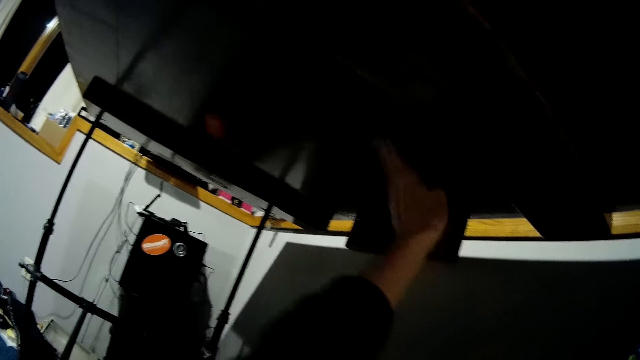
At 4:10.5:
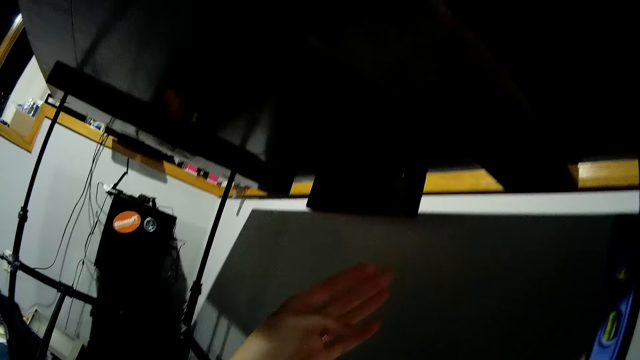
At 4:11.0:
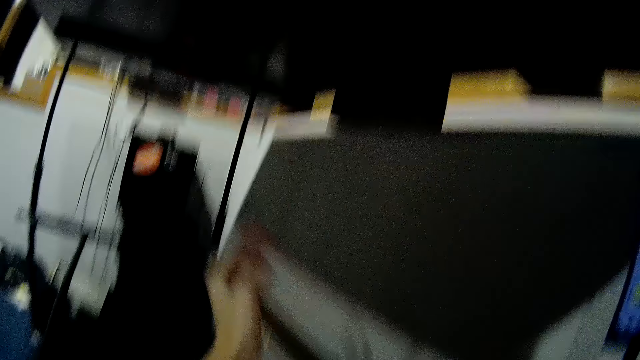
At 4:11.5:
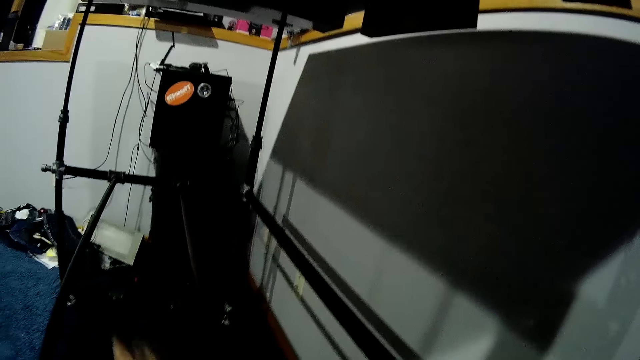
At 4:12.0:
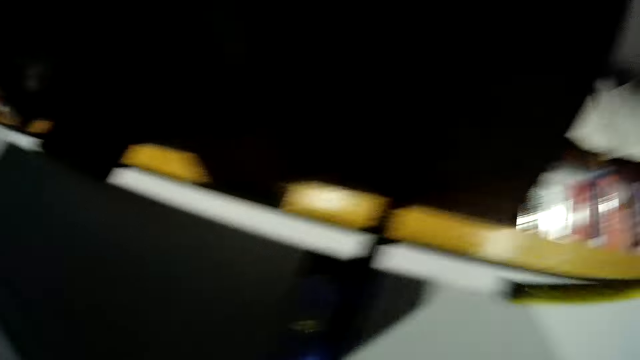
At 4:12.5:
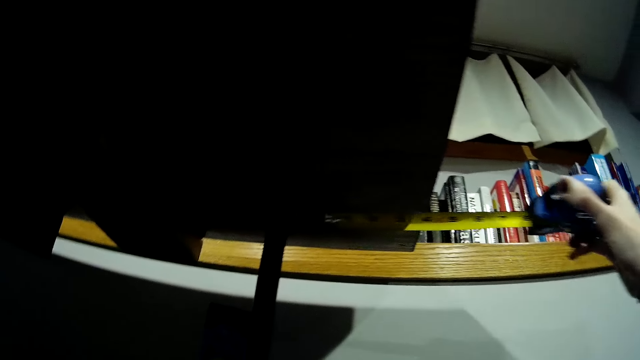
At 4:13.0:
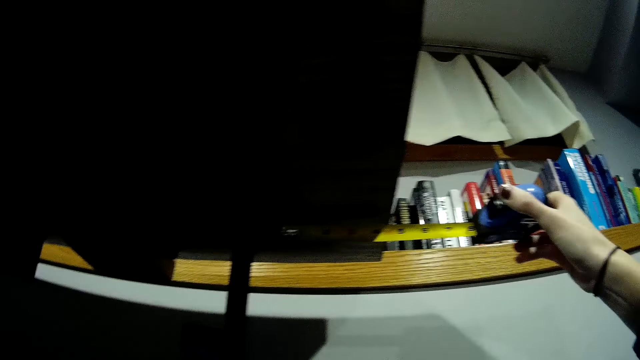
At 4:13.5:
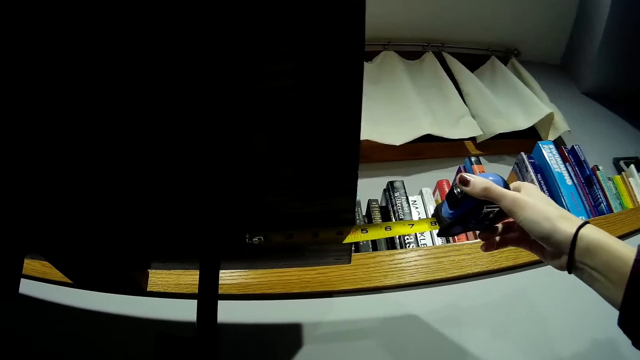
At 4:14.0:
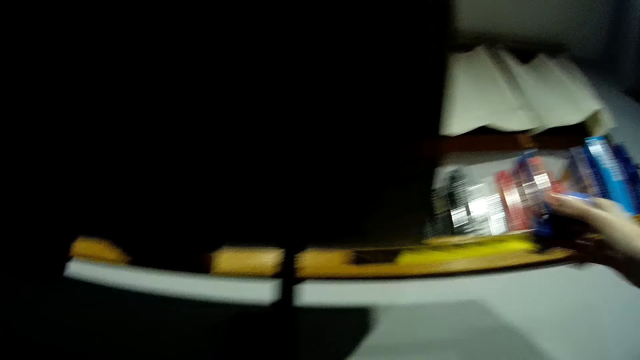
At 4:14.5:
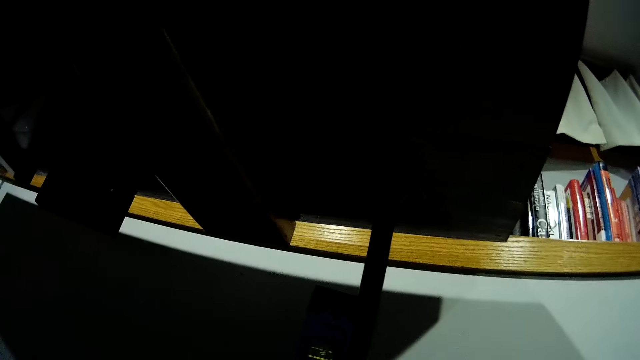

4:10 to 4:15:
The camera wearer removes her left hand from the table. She measures the table with the tape measure. She removes the tape measure from the table.

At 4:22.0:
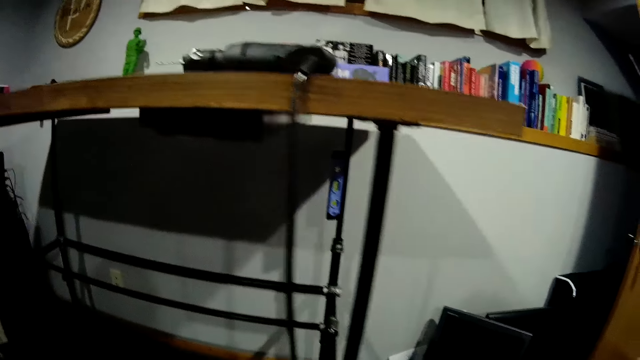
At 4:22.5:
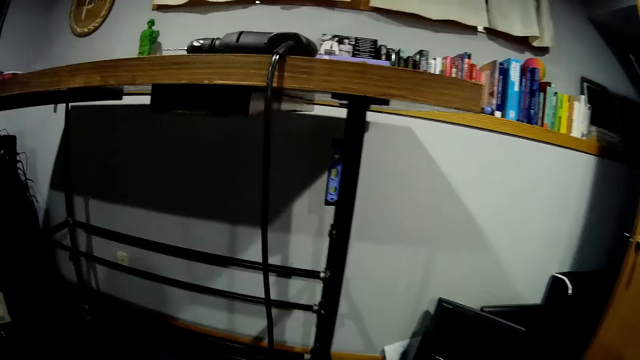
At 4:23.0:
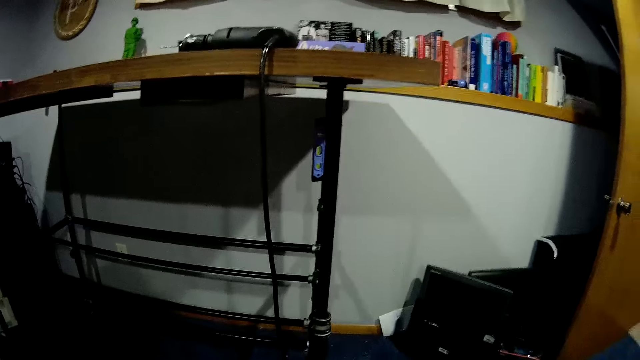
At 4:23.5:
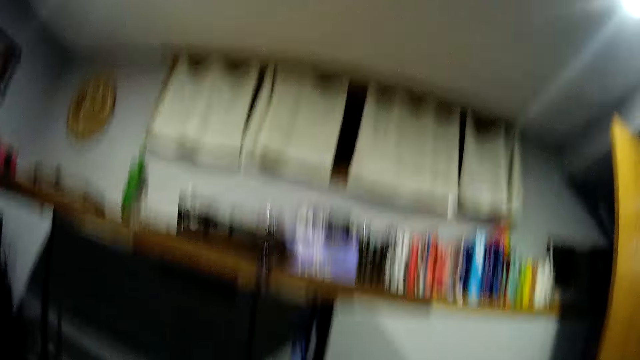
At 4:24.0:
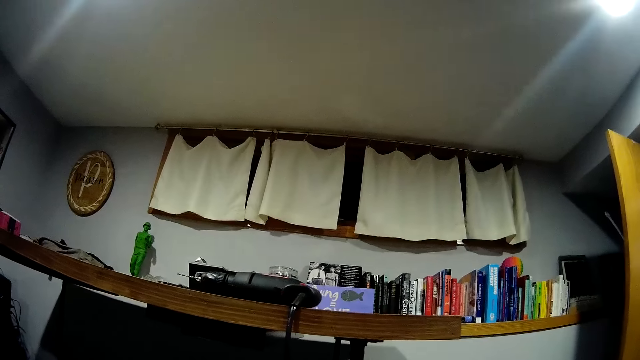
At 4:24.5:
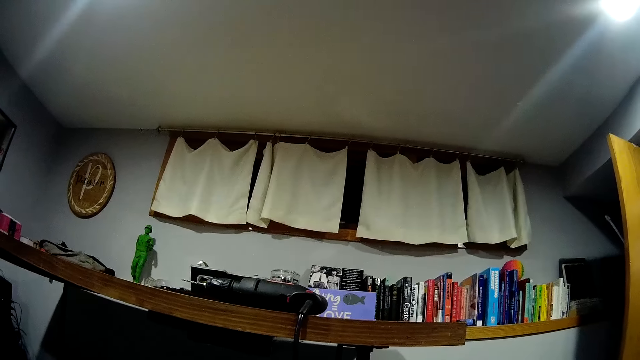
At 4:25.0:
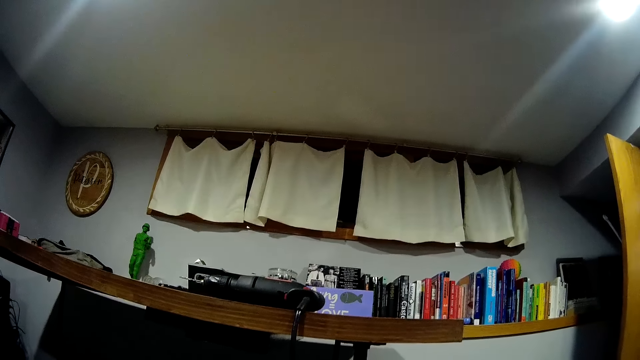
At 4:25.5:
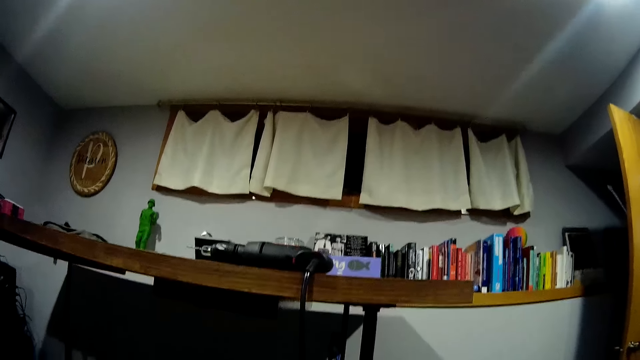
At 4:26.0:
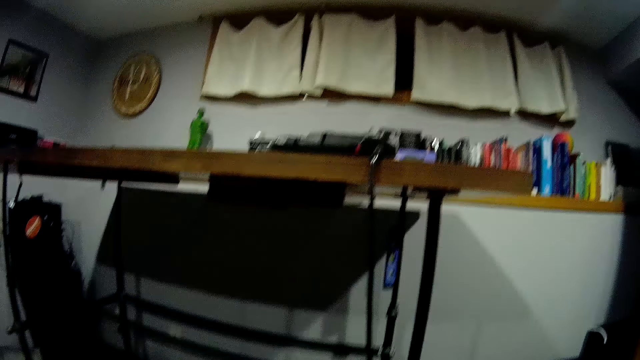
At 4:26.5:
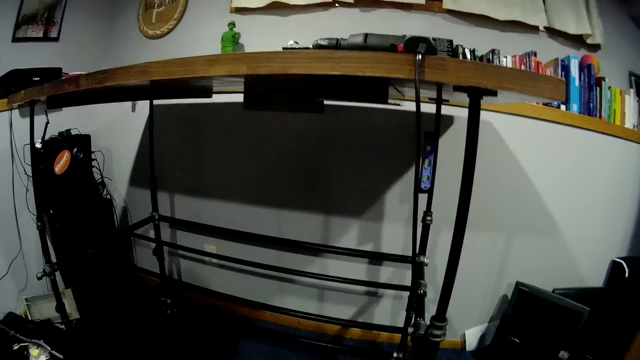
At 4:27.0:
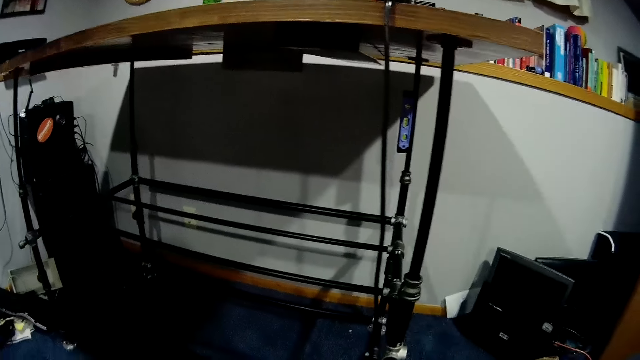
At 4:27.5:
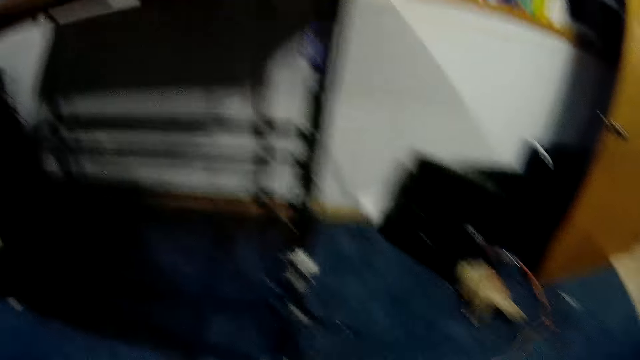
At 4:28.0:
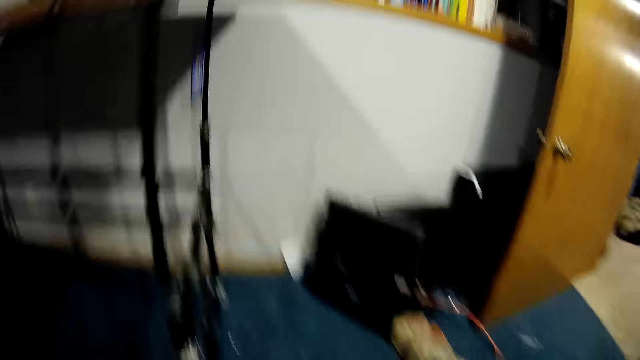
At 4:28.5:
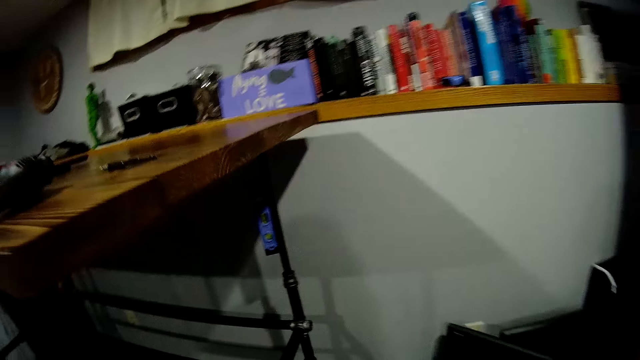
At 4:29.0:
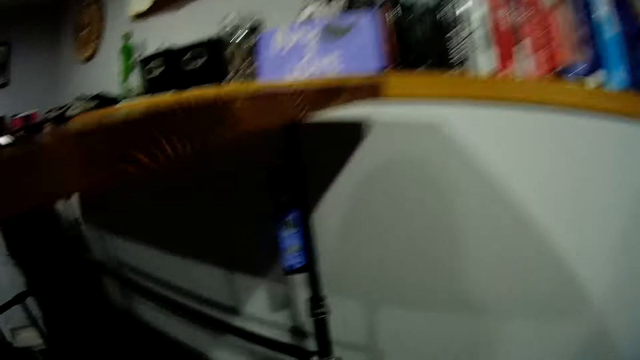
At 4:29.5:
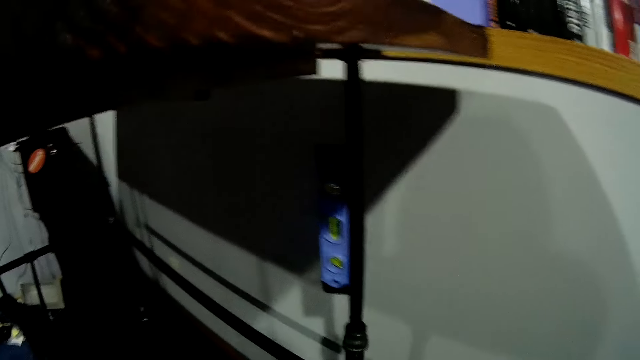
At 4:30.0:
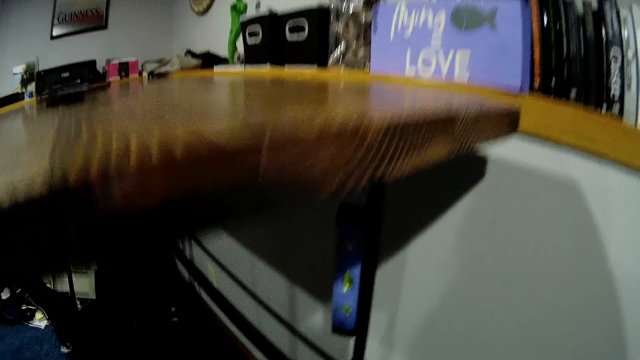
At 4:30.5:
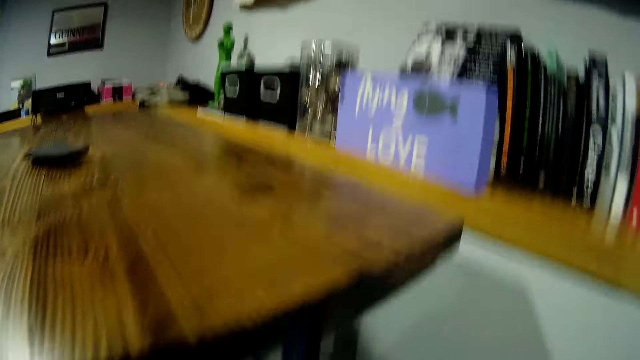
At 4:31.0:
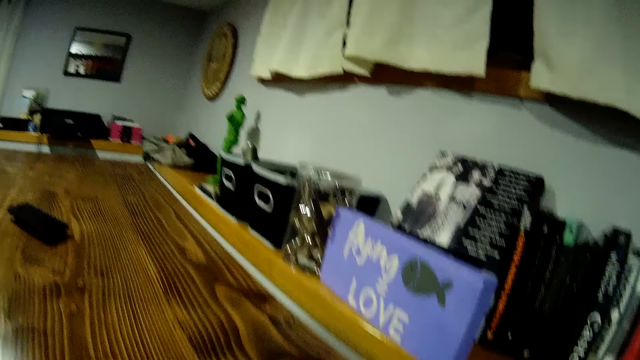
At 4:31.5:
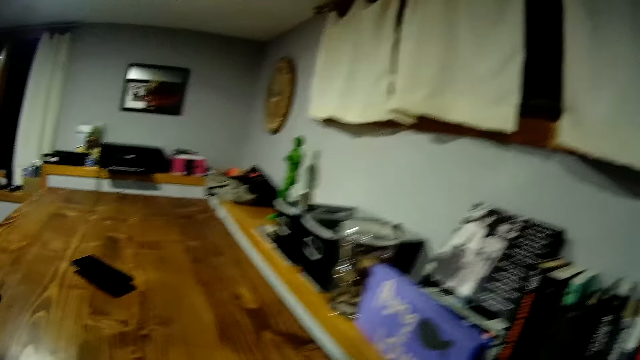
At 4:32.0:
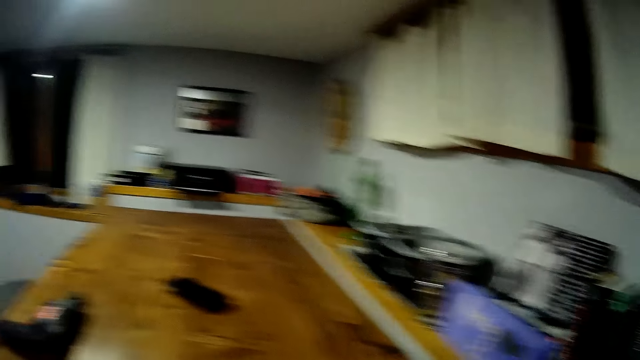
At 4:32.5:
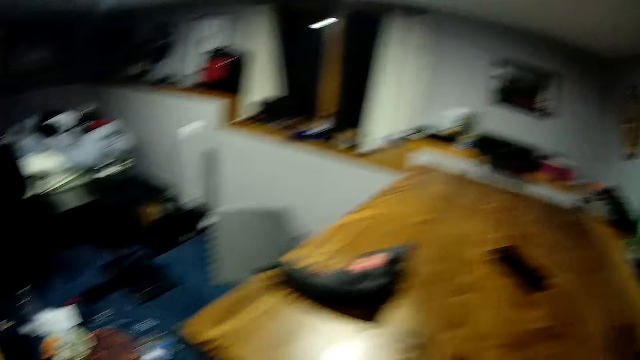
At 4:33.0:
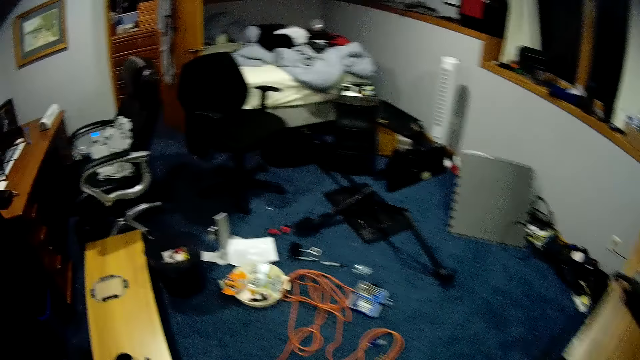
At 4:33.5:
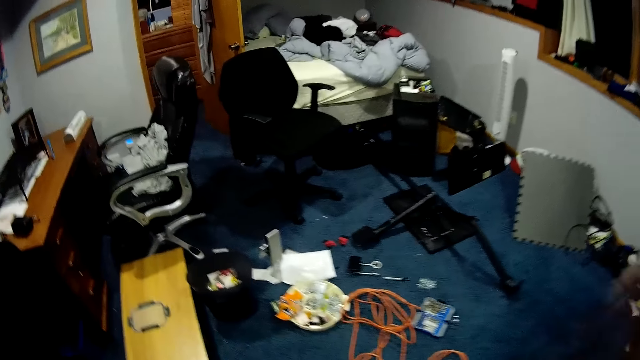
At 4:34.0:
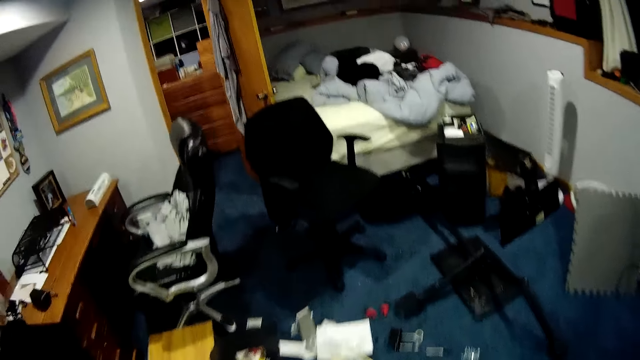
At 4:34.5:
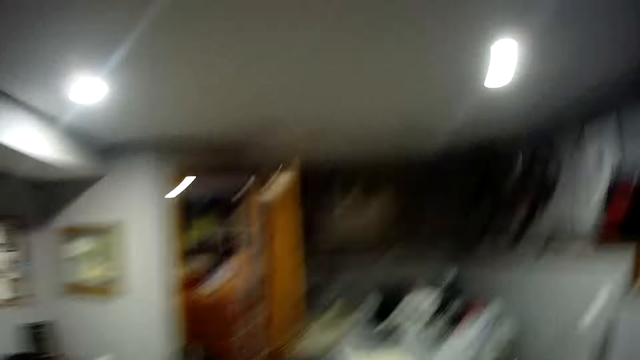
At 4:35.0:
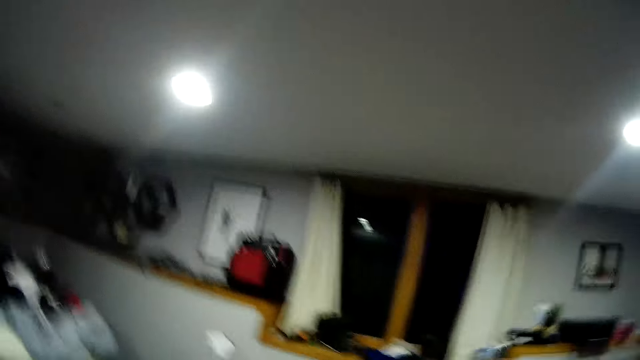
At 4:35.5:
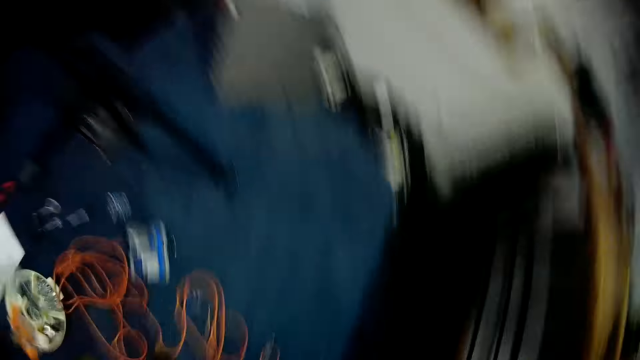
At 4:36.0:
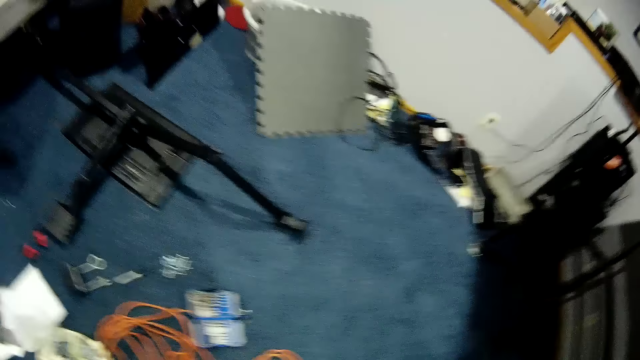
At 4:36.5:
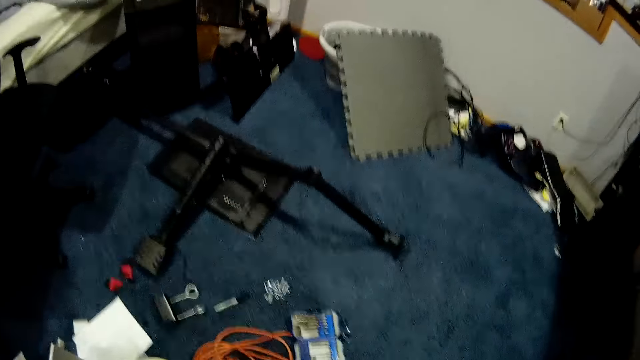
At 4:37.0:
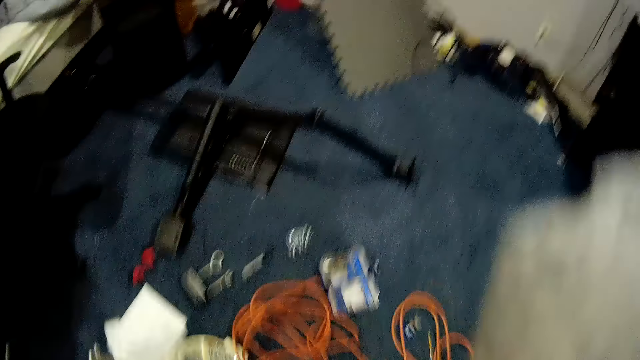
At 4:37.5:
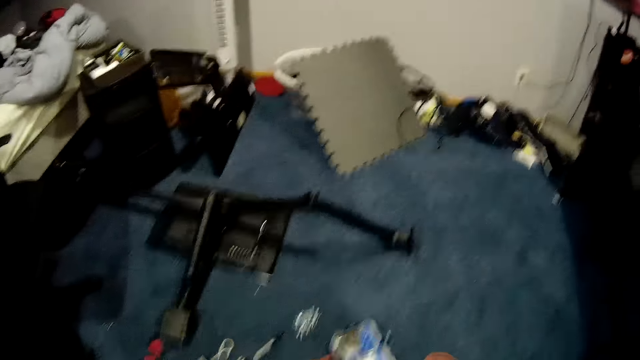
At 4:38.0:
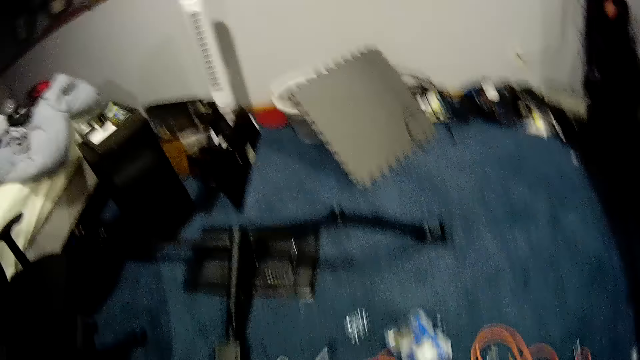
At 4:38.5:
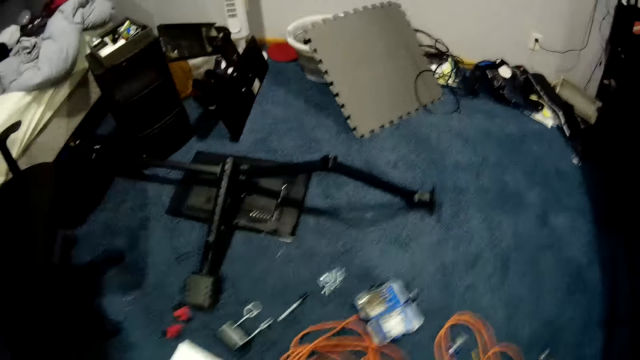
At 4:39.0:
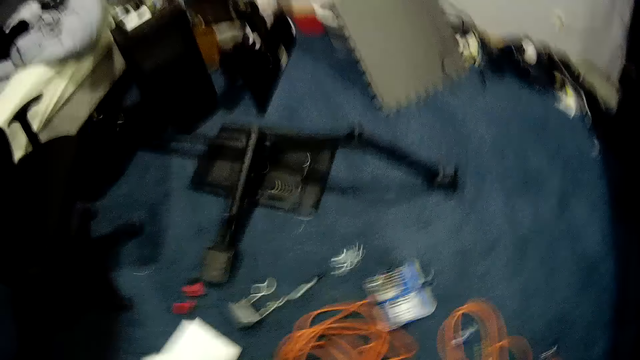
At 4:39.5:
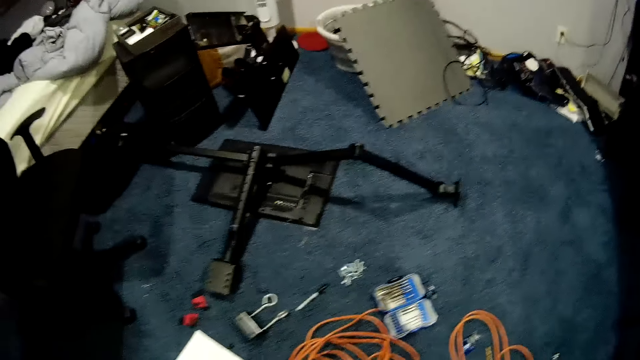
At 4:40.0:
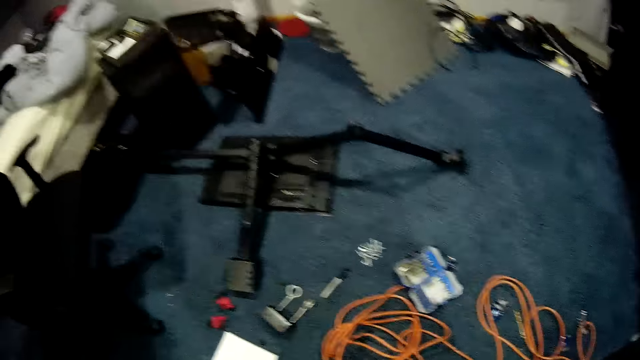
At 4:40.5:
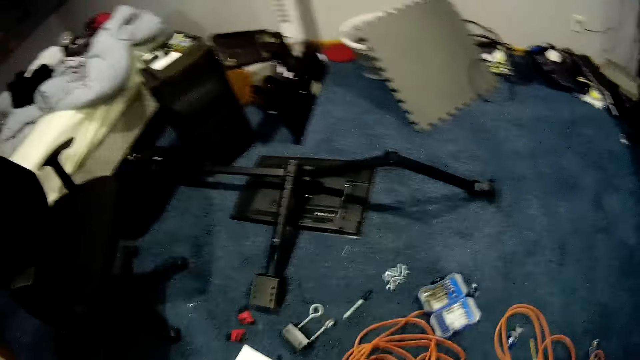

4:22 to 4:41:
The camera wearer stands in the room. They walk on the floor. They adjust the camera.
